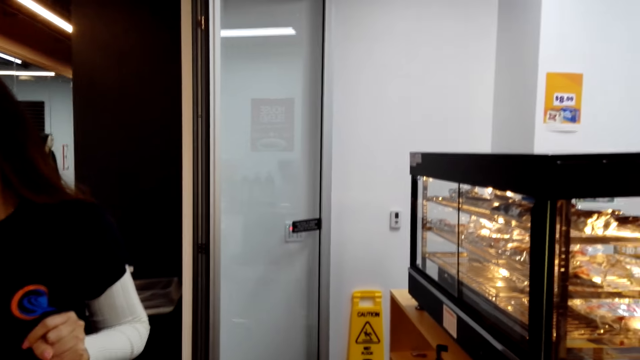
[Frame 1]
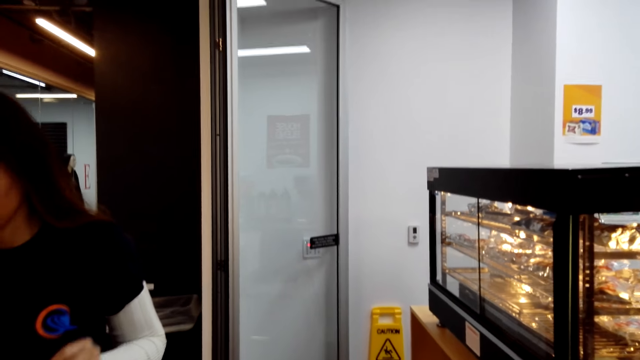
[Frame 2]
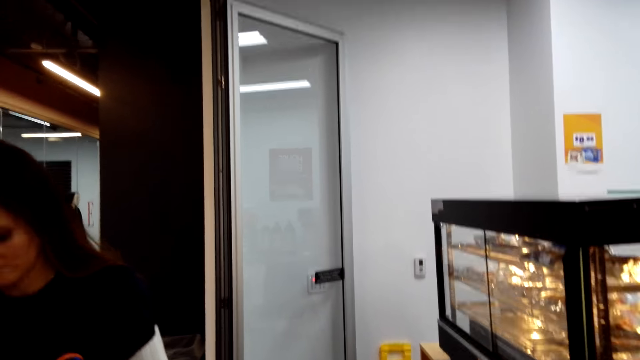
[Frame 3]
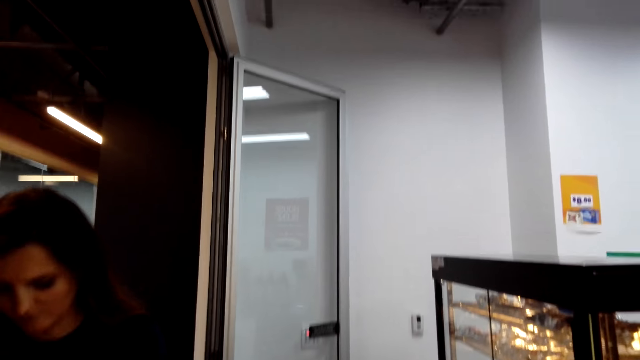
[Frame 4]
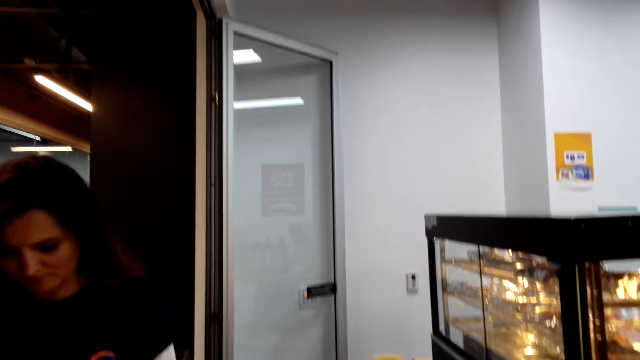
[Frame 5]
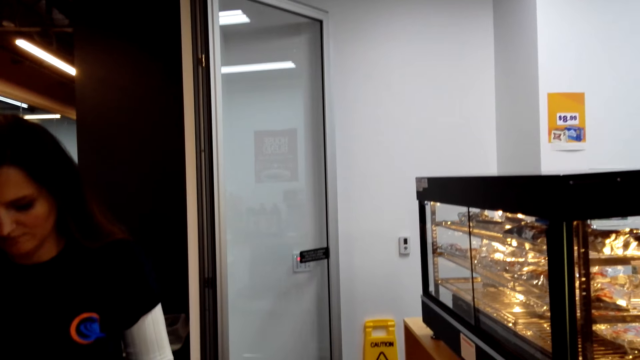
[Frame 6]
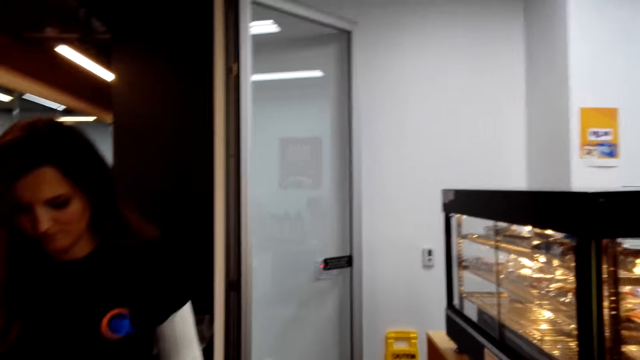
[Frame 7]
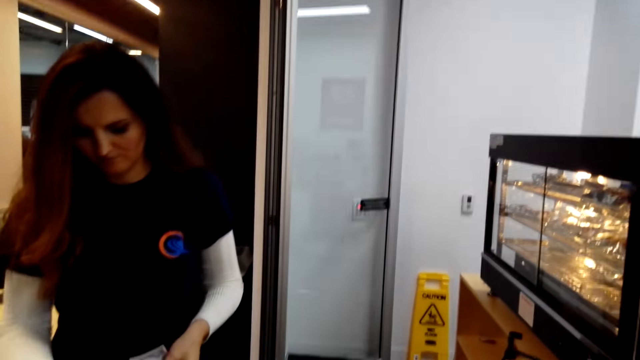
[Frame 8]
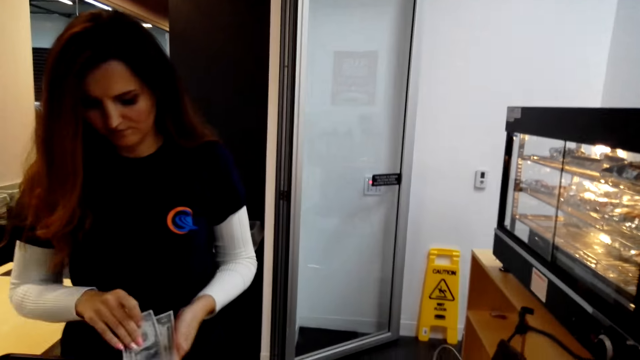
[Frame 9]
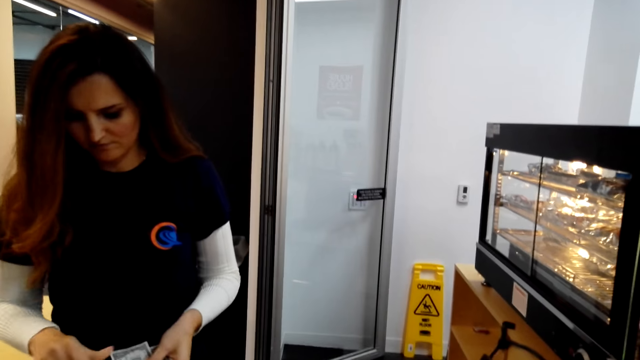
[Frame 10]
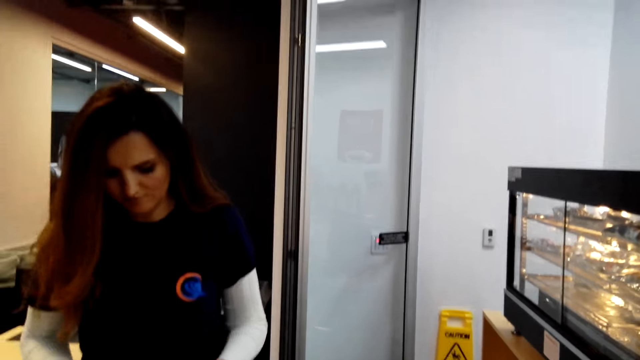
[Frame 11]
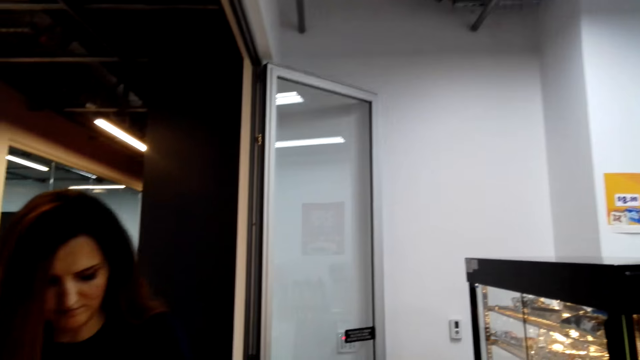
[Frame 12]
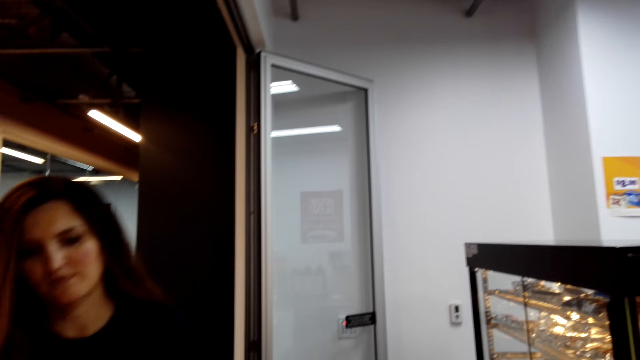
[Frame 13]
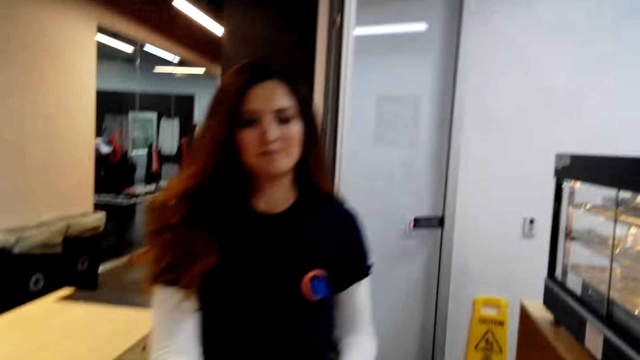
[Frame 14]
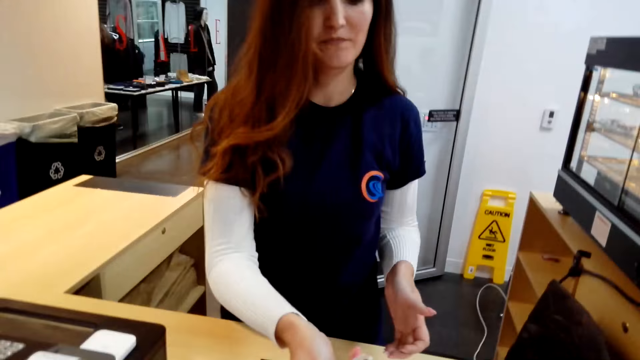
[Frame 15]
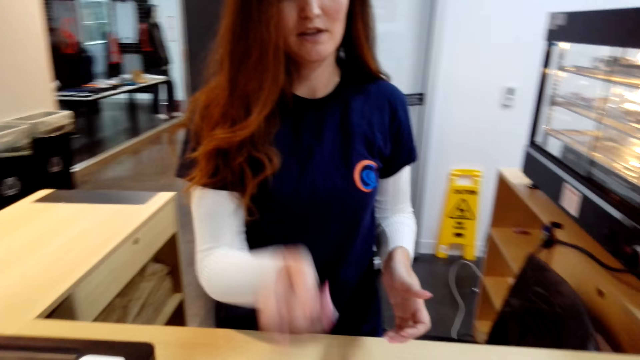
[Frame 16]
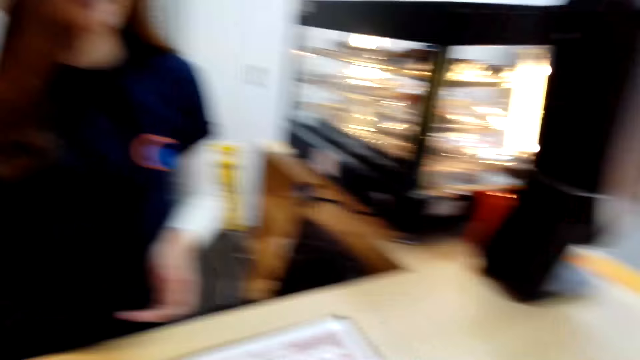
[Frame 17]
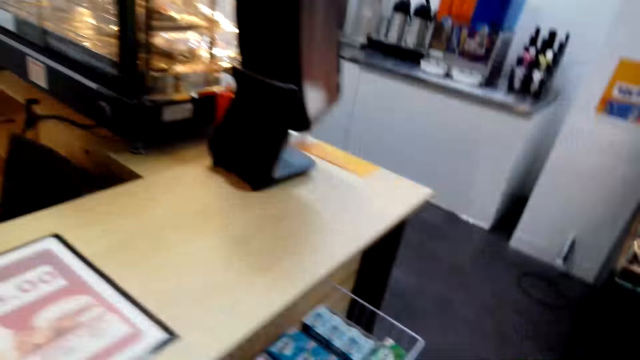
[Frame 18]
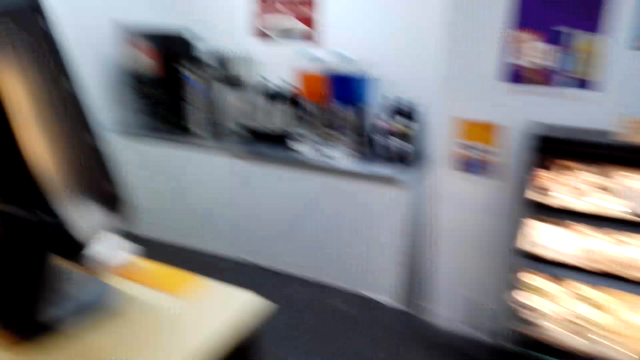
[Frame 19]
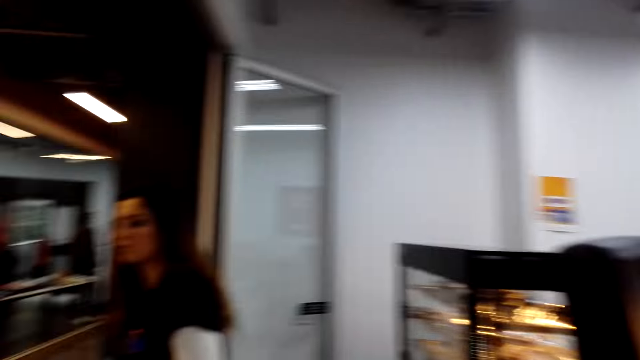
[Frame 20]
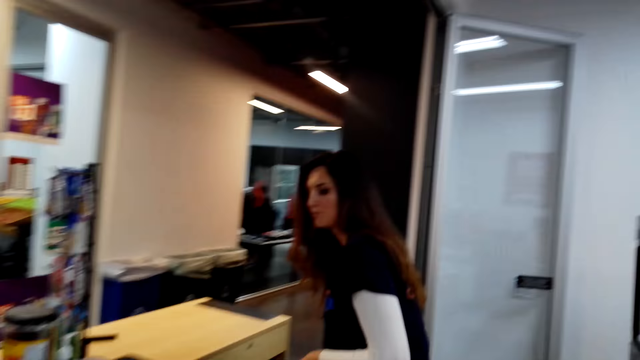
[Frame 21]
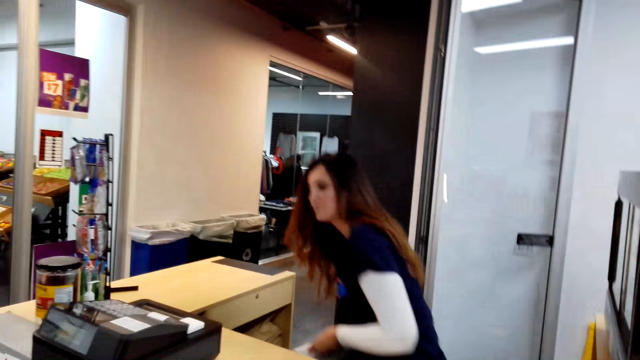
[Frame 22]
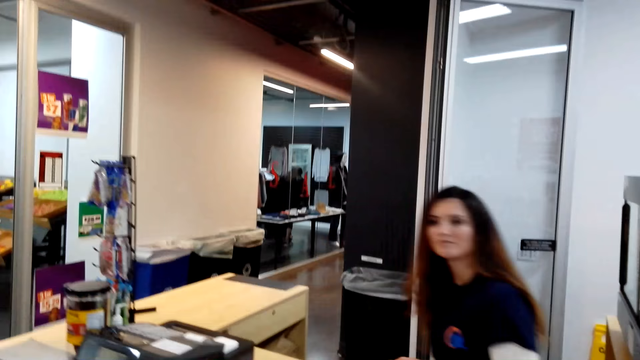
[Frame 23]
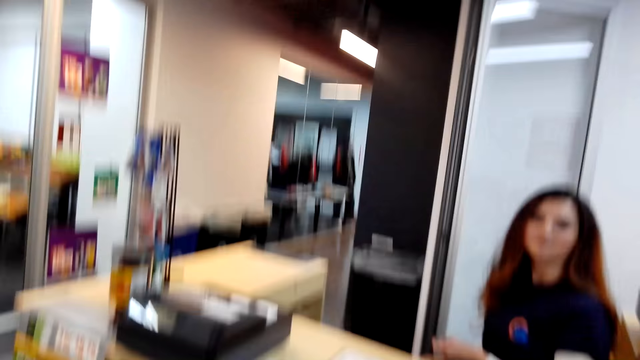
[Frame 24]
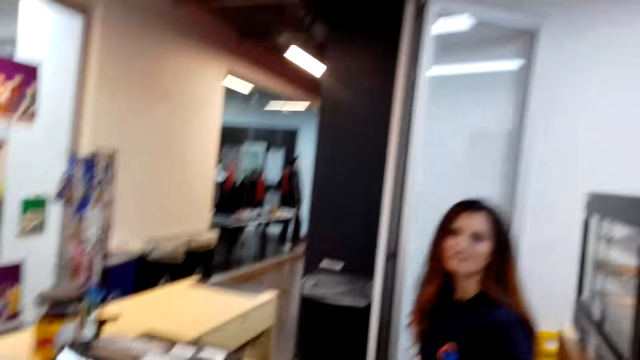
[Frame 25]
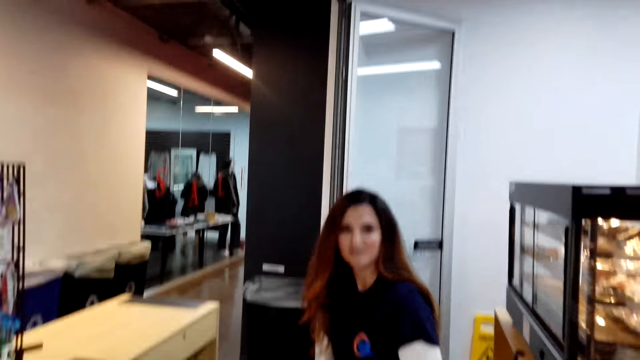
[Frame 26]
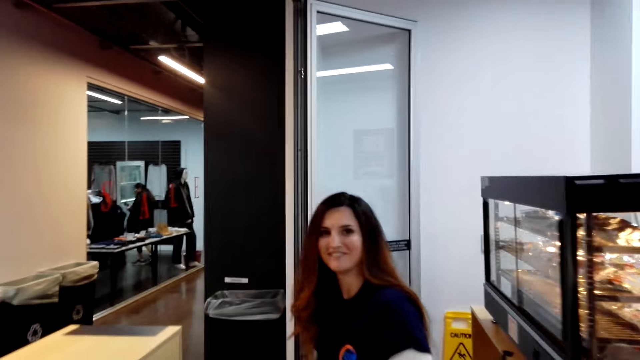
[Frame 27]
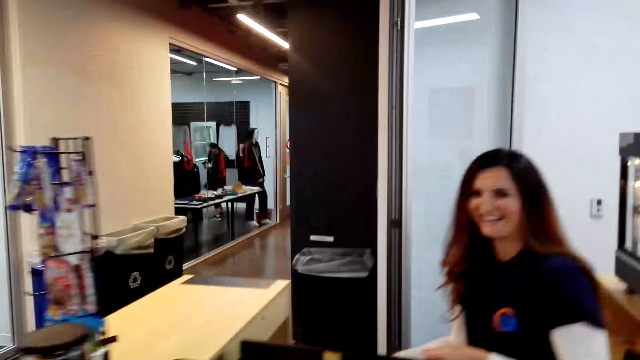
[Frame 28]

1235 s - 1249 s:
A woman takes out cash from the shelf. The camera wearer picks up money from the cash register. They walk around the room. The woman sits on a chair.

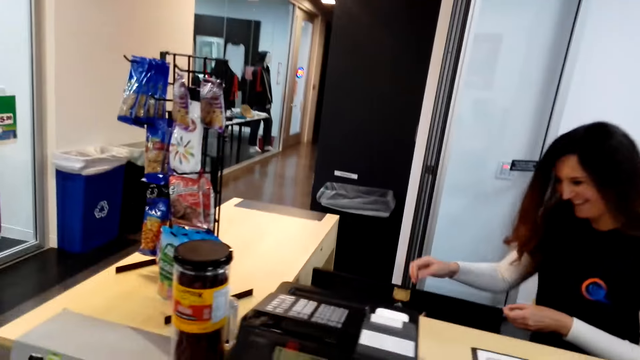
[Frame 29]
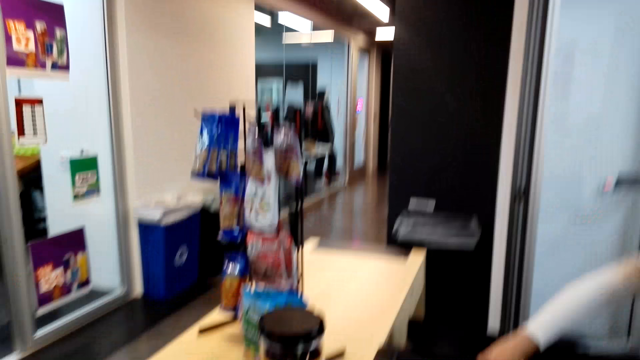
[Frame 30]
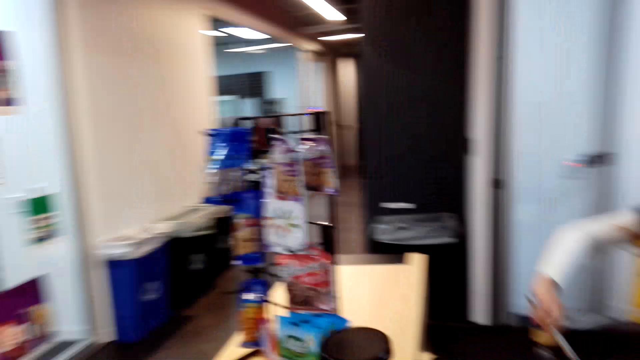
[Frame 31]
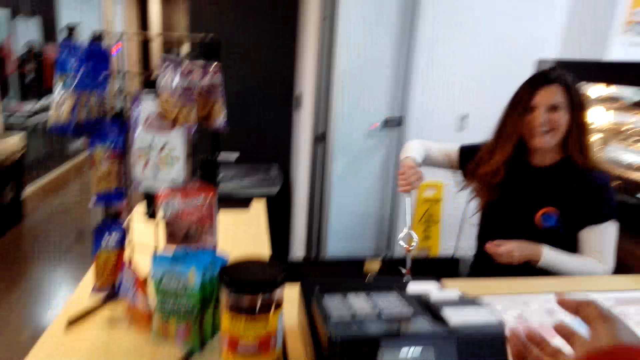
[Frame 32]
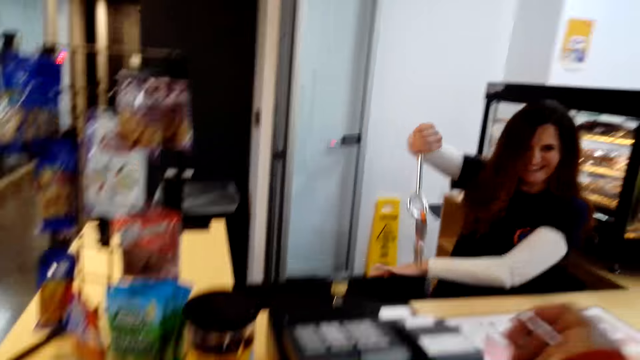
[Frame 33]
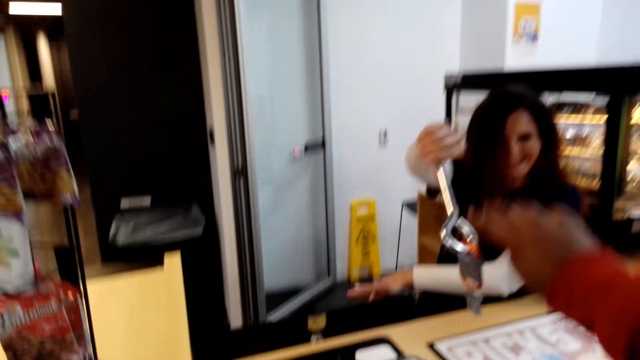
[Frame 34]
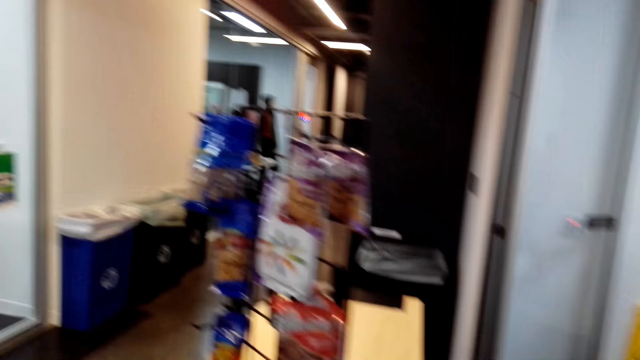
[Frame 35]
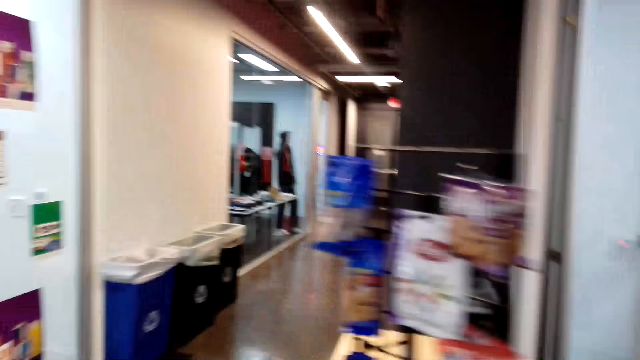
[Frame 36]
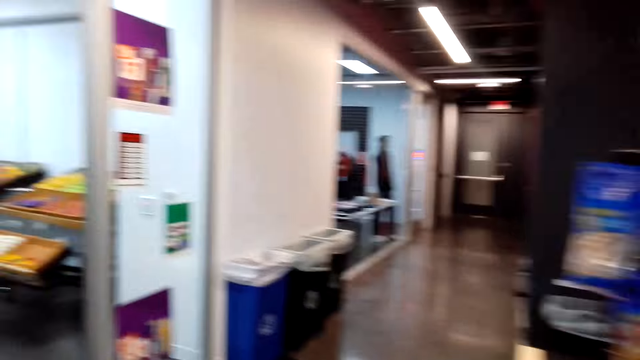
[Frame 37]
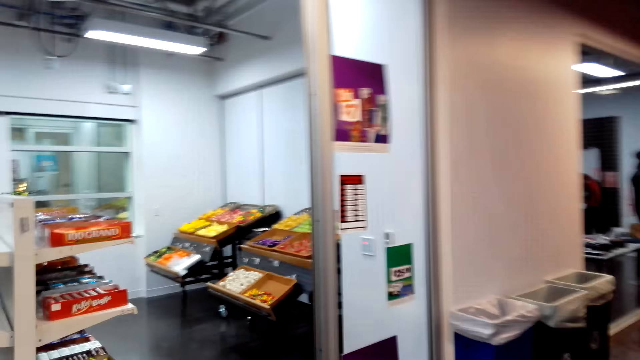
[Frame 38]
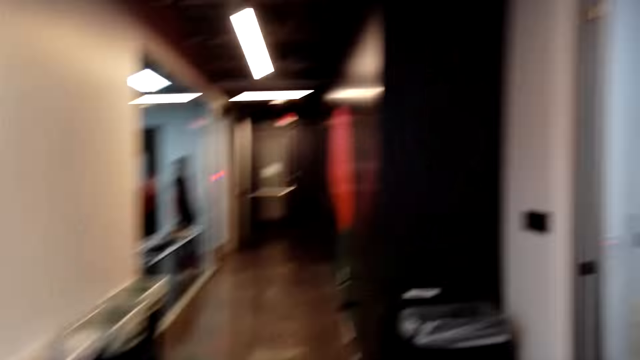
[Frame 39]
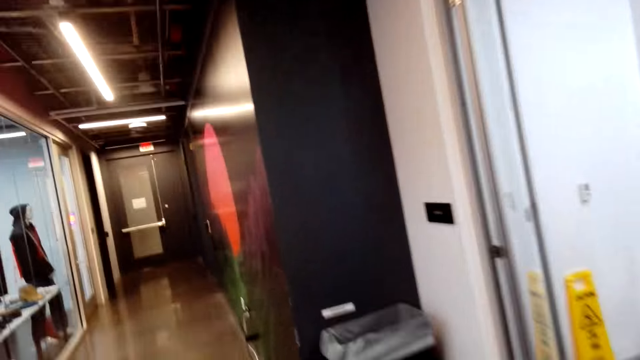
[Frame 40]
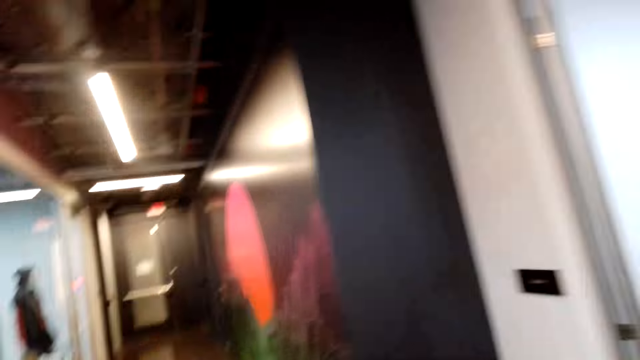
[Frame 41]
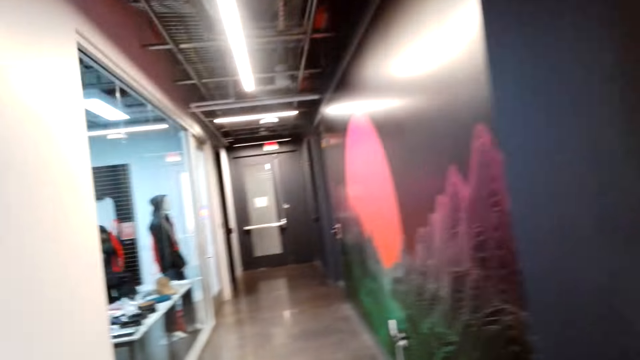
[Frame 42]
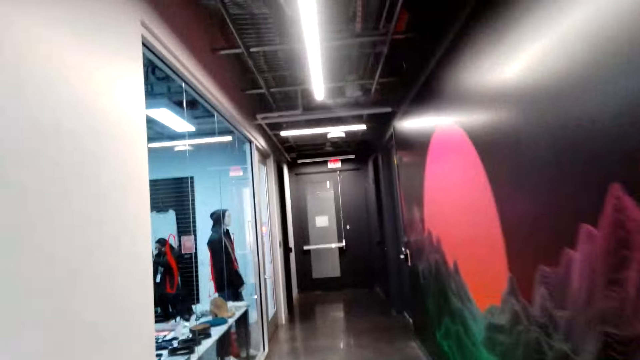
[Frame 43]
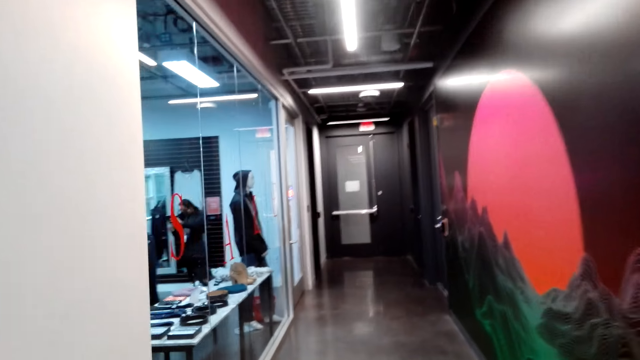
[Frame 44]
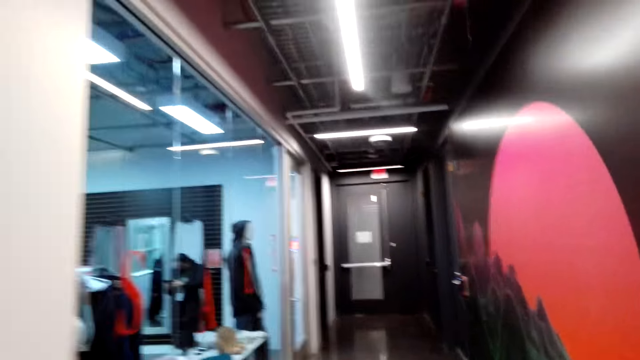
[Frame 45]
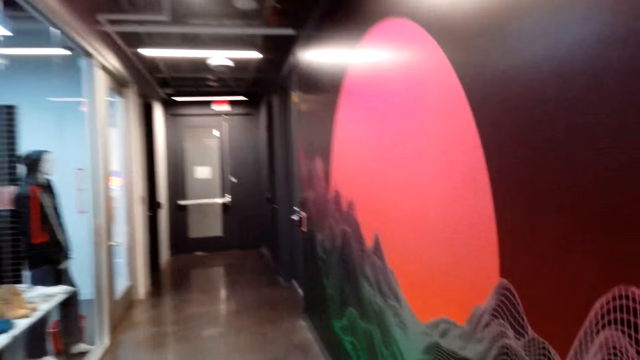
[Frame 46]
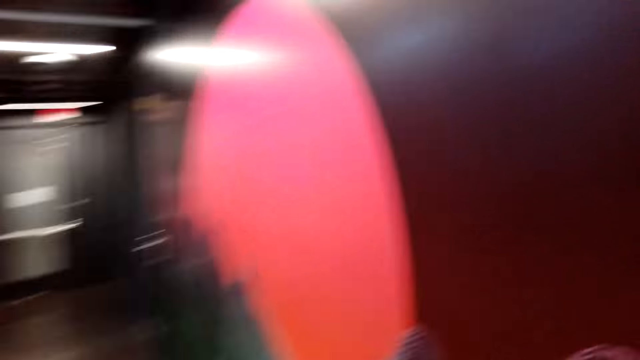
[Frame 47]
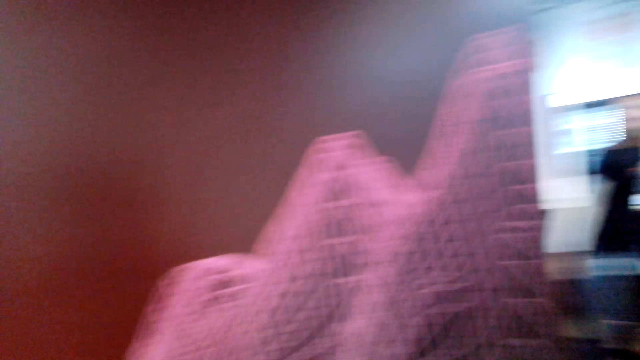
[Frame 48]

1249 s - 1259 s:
A woman picks up the keys. The camera wearer picks up the keys. The woman gives the camera wearer the keys. The camera wearer walks towards another room. They walk towards the entrance.
